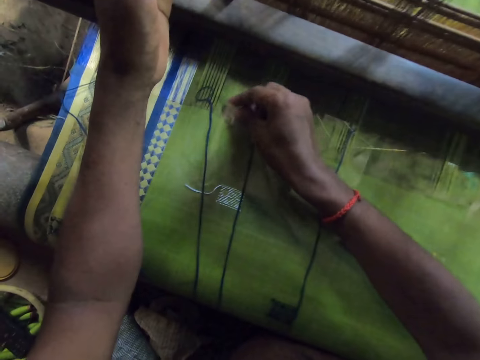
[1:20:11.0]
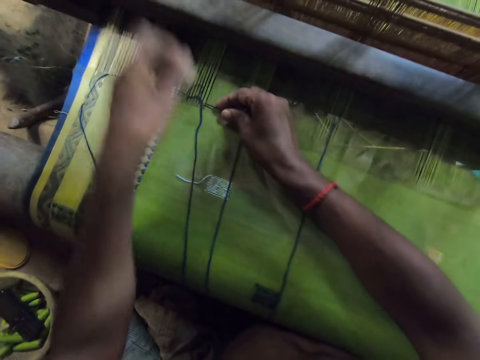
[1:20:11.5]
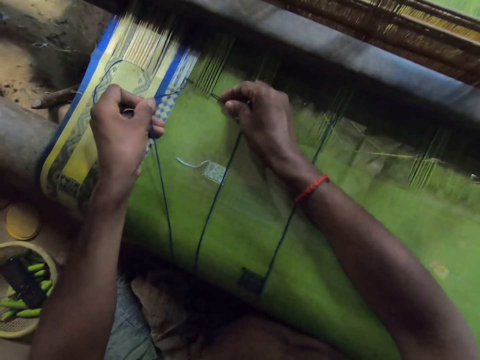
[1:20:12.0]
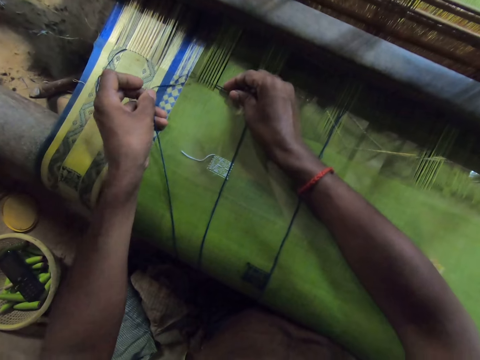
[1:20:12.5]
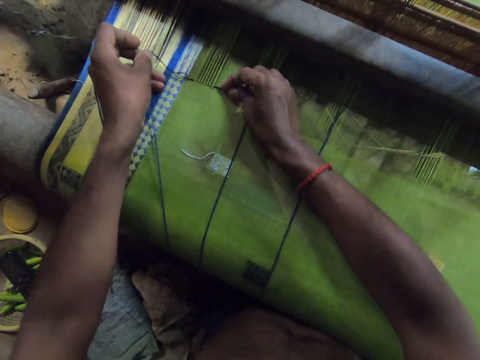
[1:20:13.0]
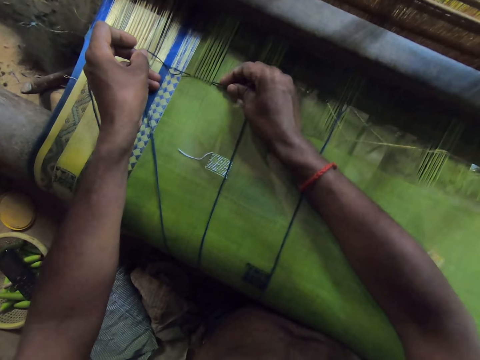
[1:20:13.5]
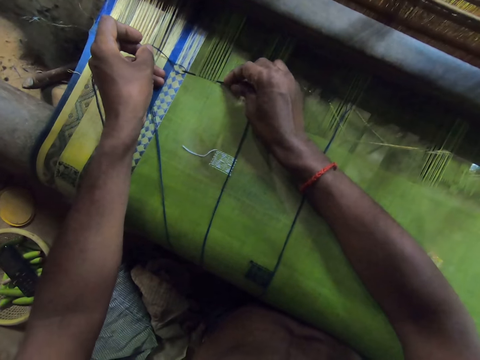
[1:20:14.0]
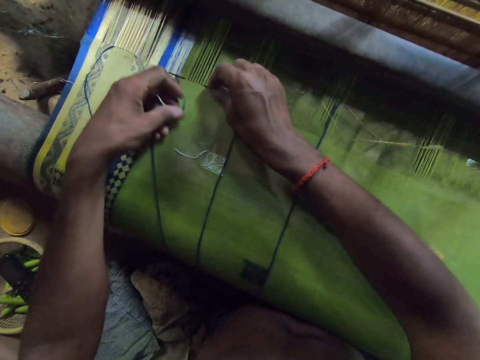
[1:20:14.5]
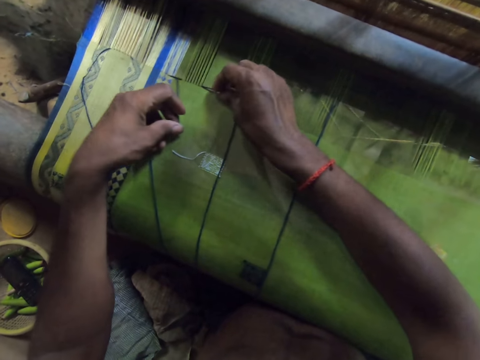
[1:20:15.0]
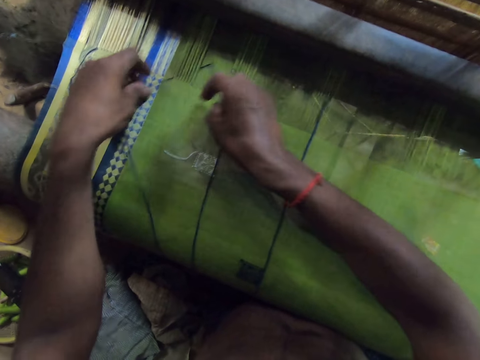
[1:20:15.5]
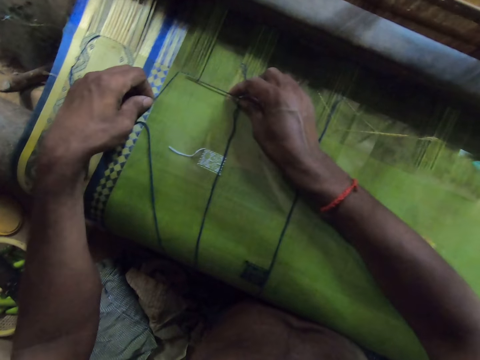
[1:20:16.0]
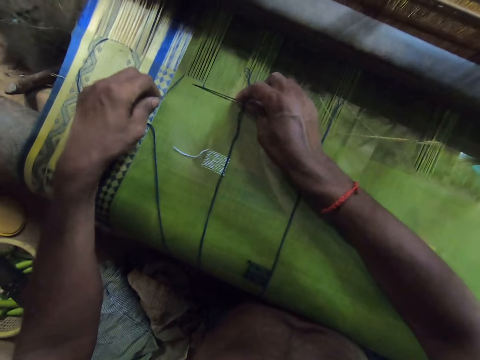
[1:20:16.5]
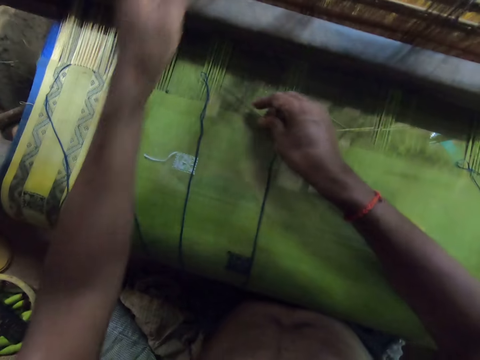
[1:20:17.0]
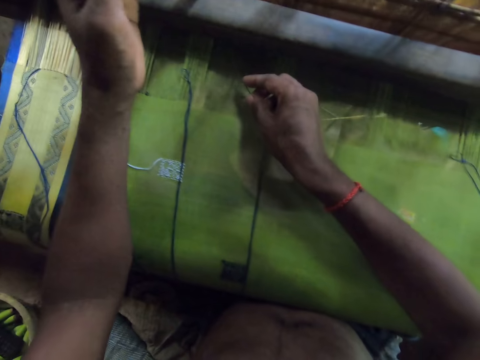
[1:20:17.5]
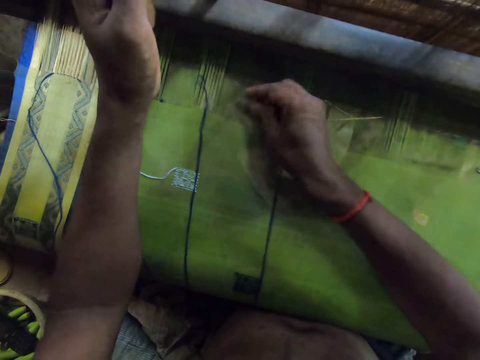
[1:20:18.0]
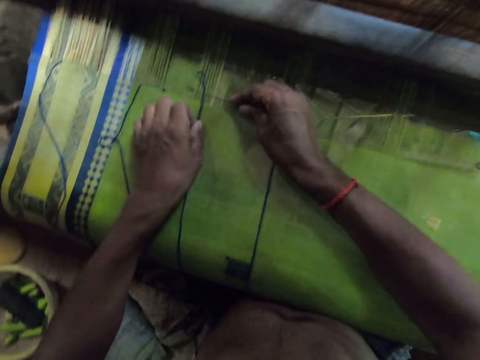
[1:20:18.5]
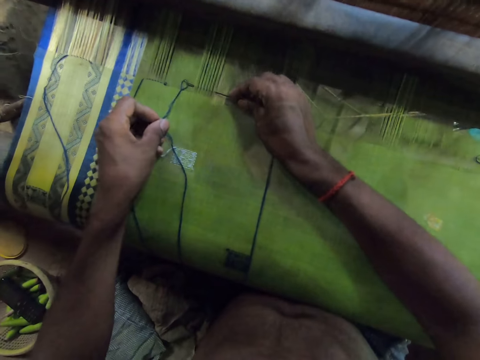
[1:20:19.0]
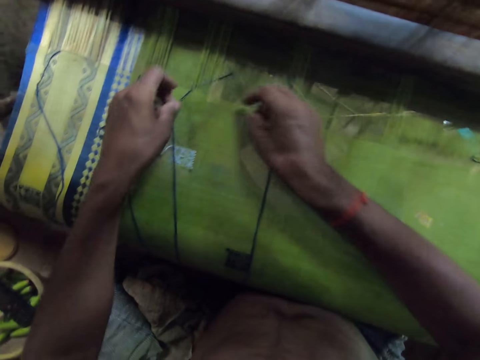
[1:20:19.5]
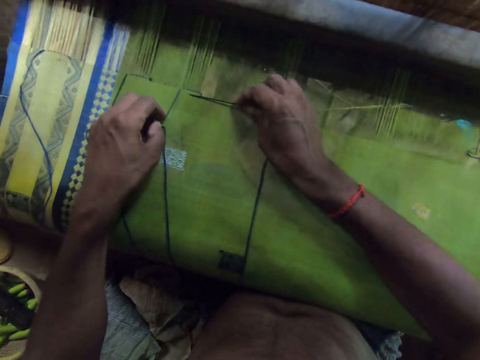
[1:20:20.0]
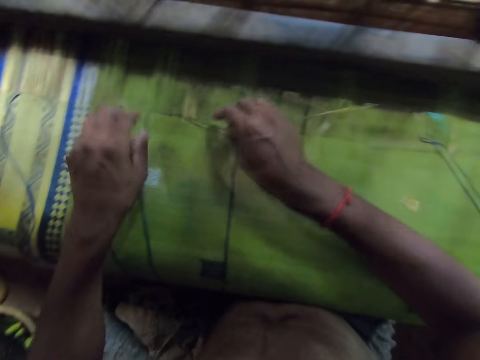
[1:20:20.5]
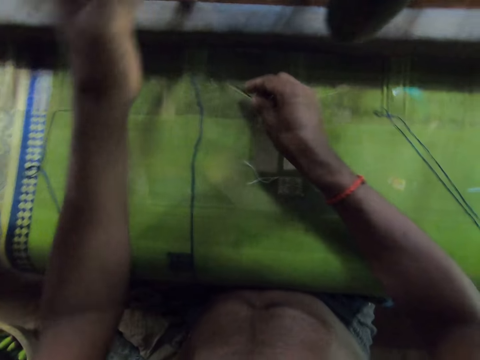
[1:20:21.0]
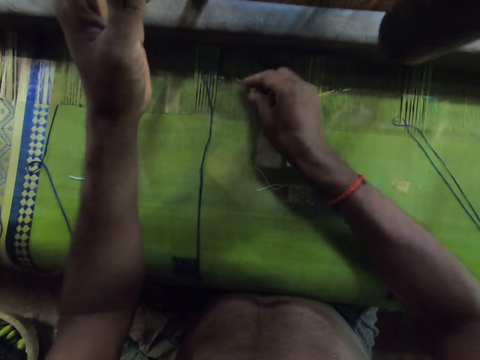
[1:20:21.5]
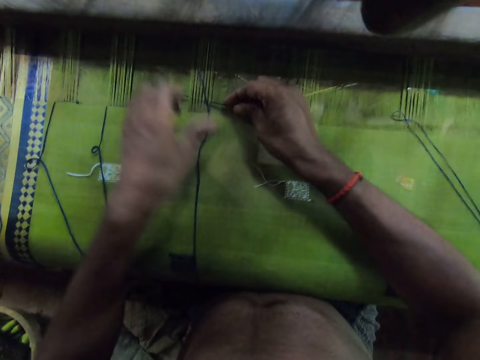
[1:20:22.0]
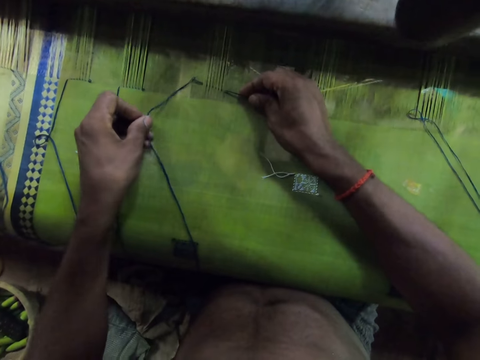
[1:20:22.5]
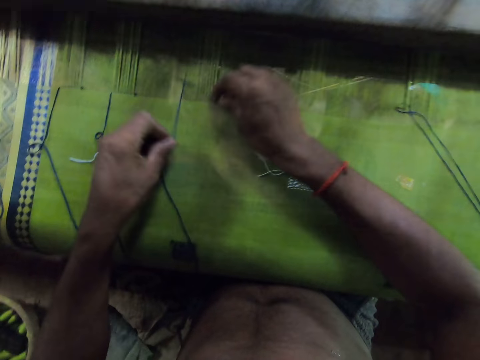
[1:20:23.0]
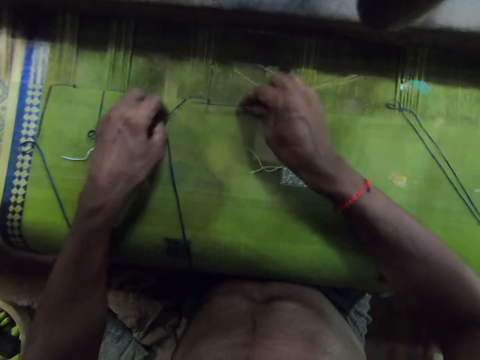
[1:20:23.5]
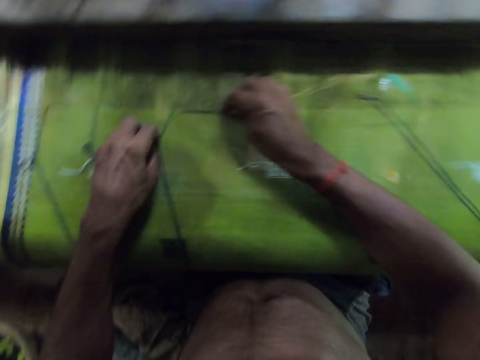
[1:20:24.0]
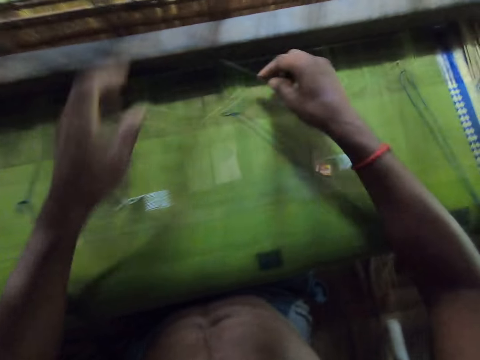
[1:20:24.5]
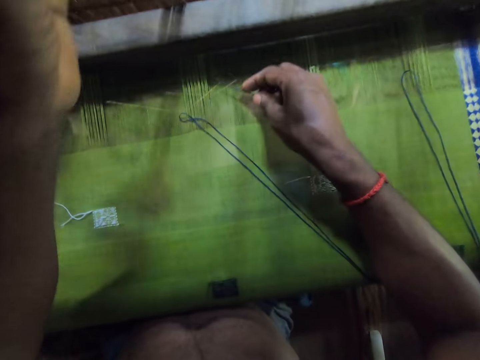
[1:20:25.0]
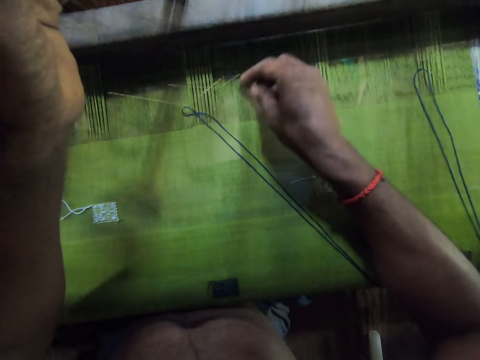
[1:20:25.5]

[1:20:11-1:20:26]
The camera wearer holds the thread on the mat with his left hand. He holds the thread on the mat with the needle in his right hand. He pulls the thread on the mat with the needle in his right hand. He holds the thread on the mat with the needle in his right hand. He holds the thread on the mat with his left hand. He pulls the thread on the mat with the needle in his right hand. He holds the thread on the mat with the needle in his right hand. He holds the thread on the mat with his left hand. He pulls the thread on the mat with the needle in his right hand.

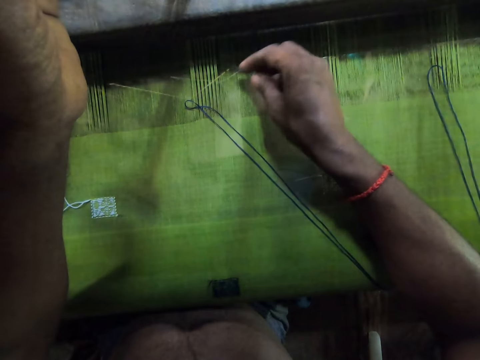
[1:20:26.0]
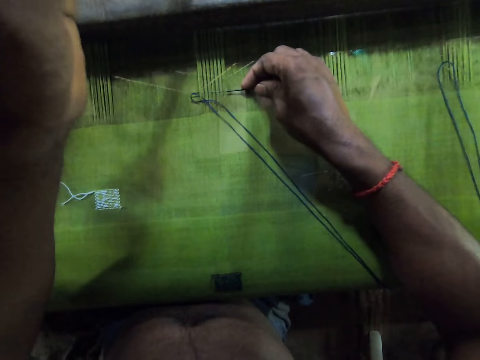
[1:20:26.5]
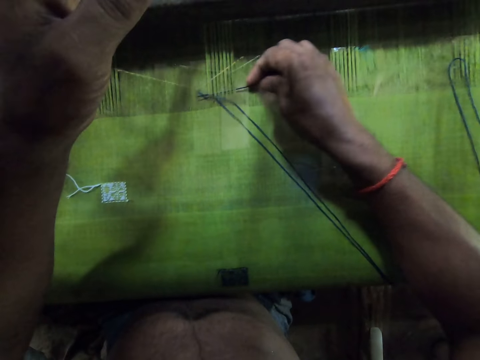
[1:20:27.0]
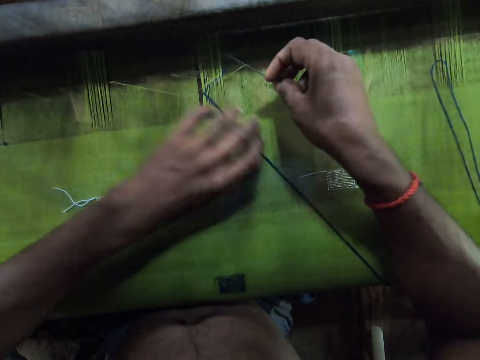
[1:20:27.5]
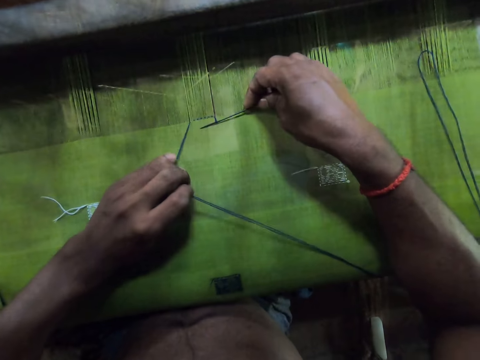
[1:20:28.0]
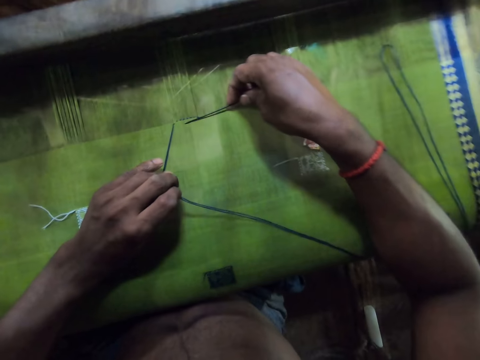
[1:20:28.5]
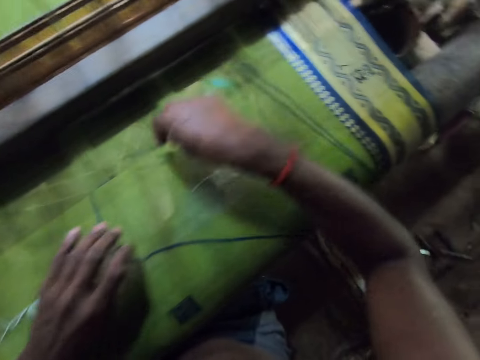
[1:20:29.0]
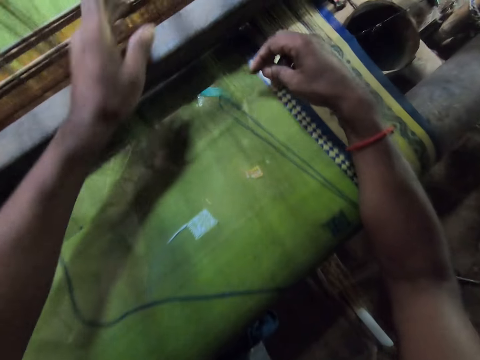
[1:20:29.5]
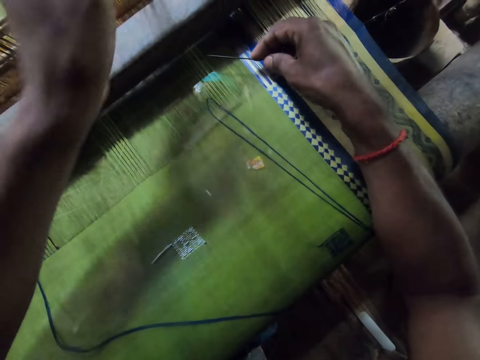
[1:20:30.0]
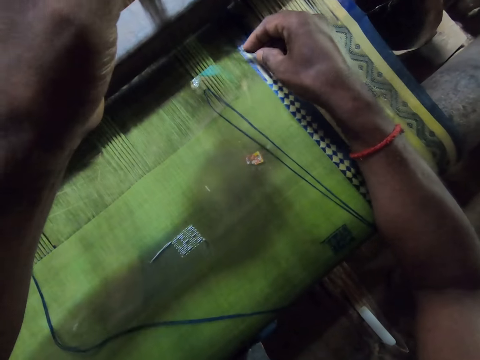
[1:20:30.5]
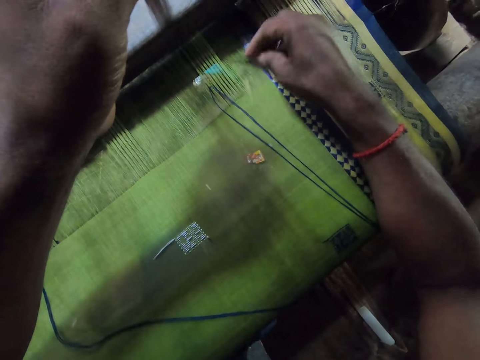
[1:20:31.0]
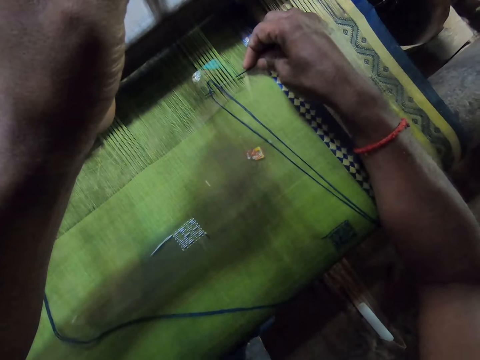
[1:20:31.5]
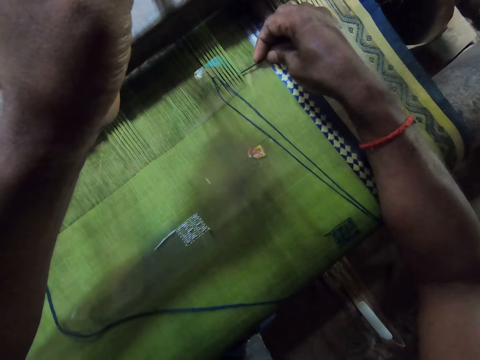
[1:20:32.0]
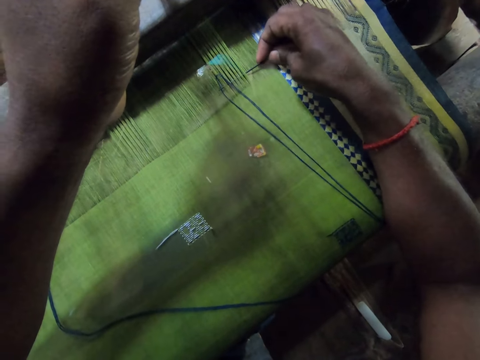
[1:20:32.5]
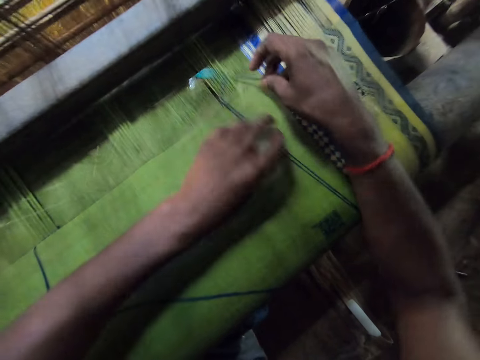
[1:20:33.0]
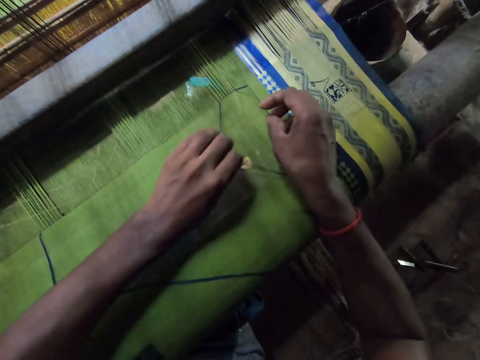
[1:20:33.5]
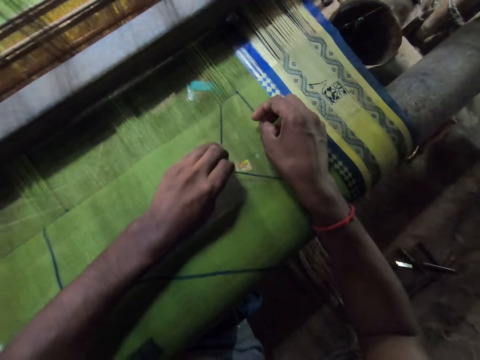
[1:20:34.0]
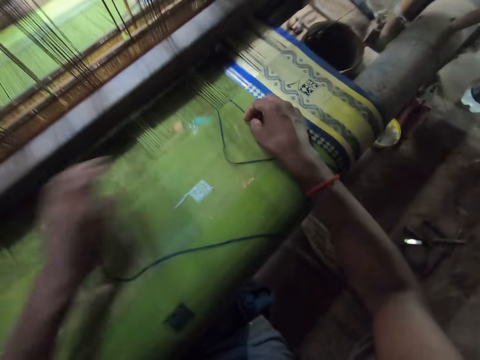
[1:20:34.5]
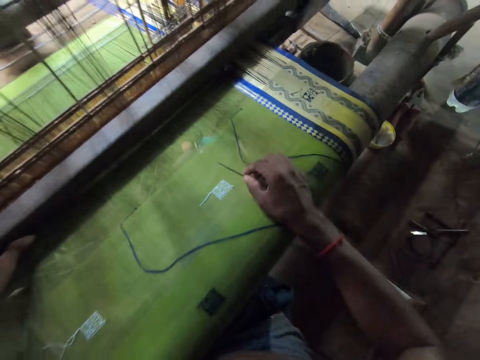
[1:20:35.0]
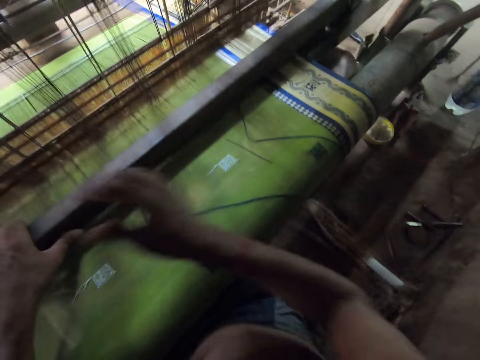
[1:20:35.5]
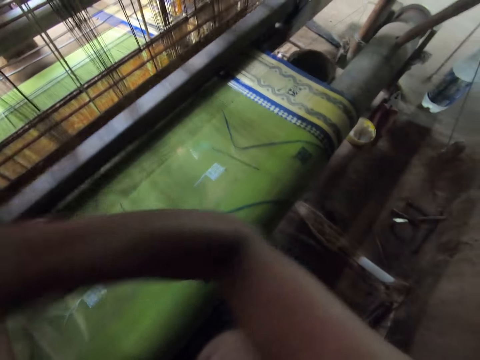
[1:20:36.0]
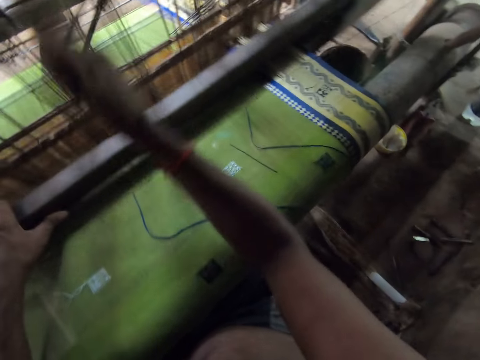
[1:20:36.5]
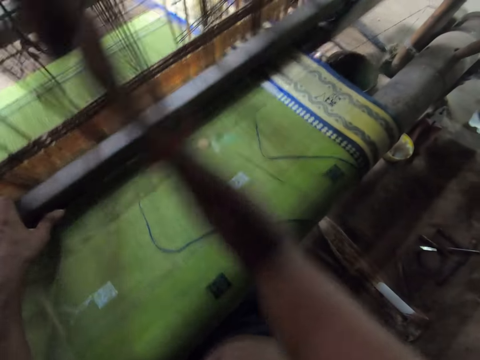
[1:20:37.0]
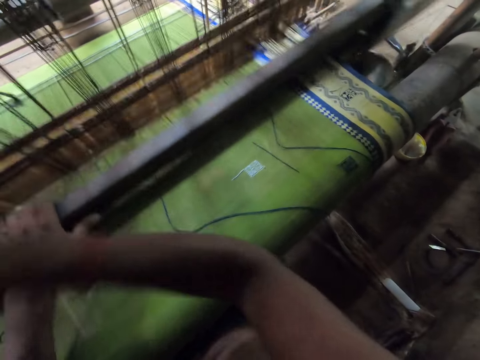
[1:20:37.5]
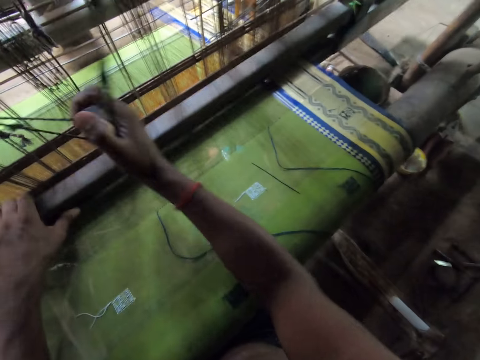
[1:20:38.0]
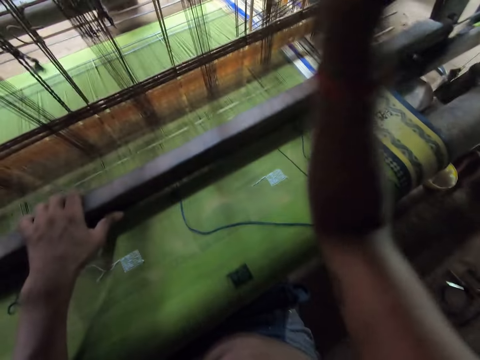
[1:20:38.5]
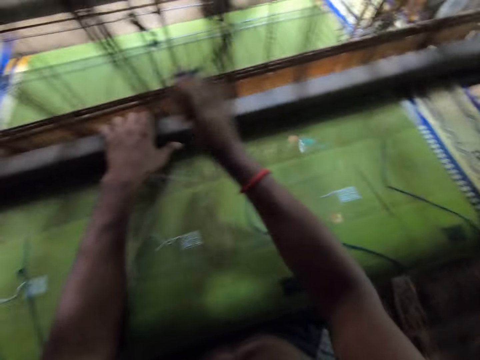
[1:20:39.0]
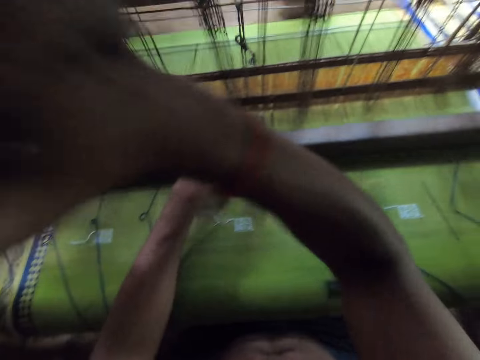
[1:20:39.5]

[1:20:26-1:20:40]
The camera wearer holds the thread on the mat with the needle in his right hand. He pulls the thread on the mat with the needle in his right hand. He holds the thread on the mat with his left hand. He holds the thread on the mat with the needle in his right hand. He pulls the thread on the mat with the needle in his right hand. He holds the thread on the mat with his left hand. He holds the conveyor of the mat weaving machine with his left hand. He weaves the mat on the mat weaving machine with his hands.
